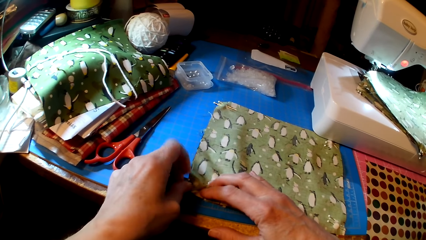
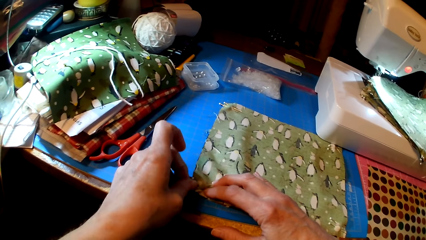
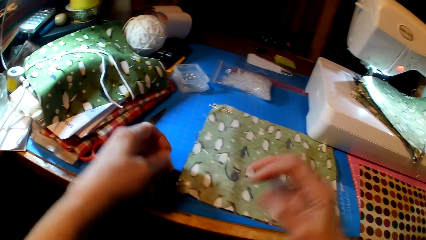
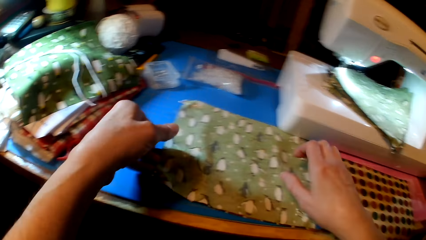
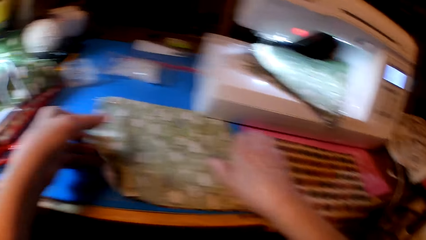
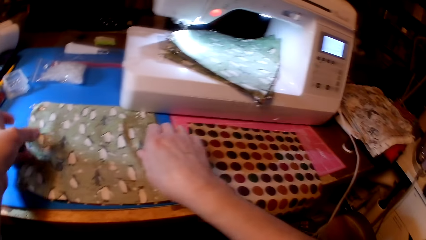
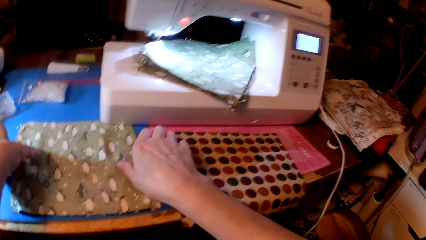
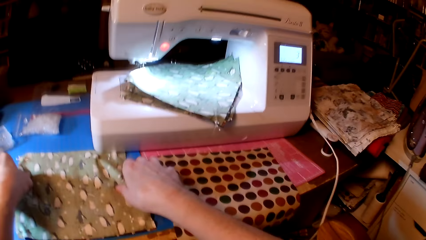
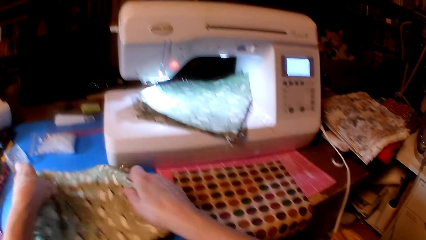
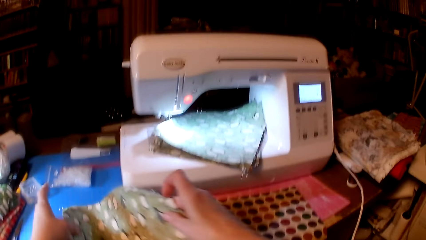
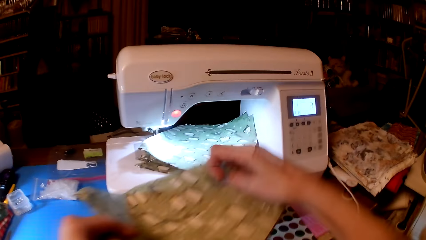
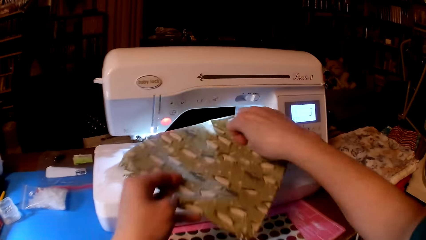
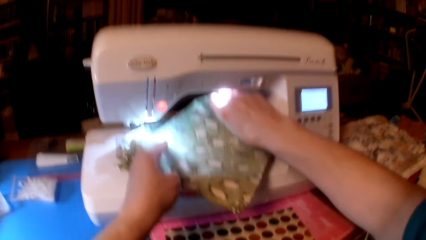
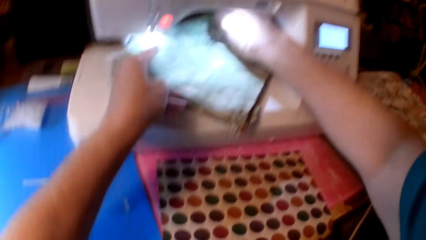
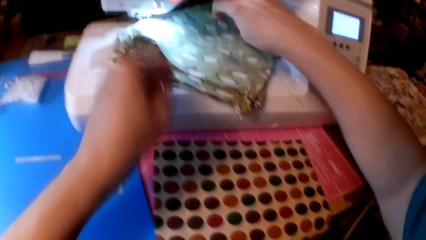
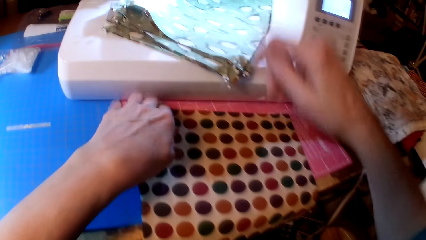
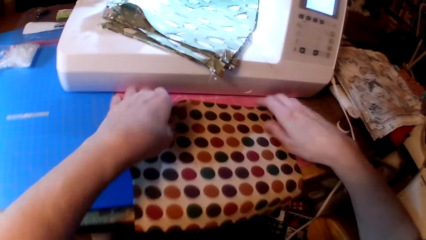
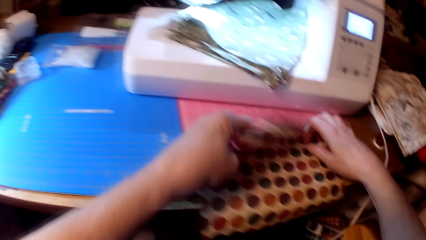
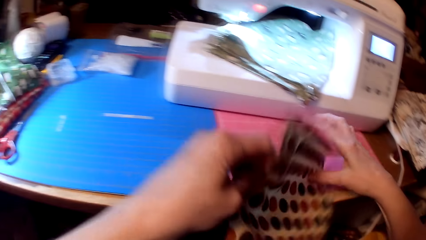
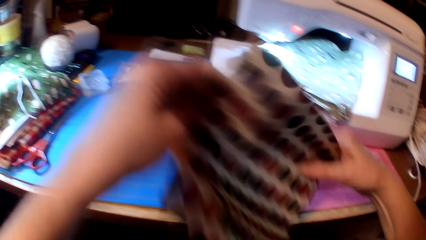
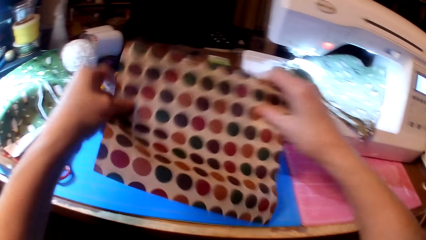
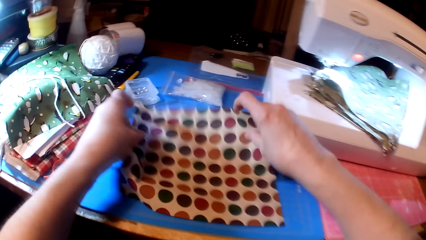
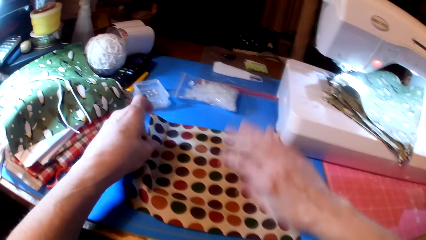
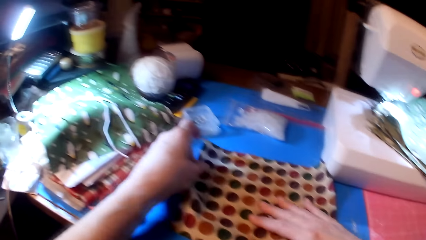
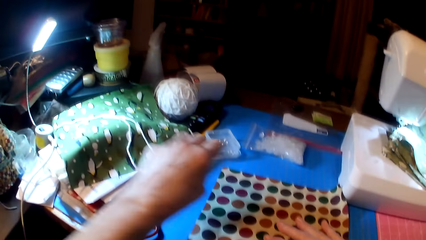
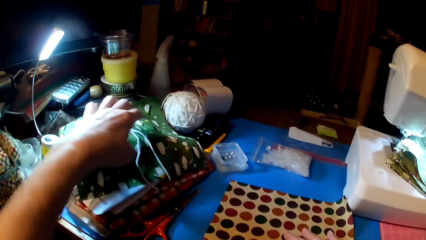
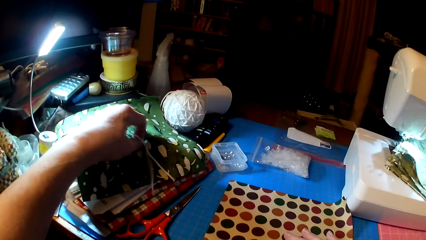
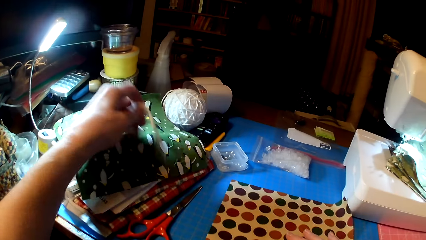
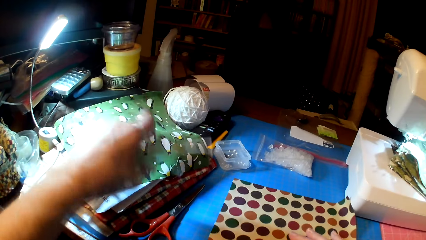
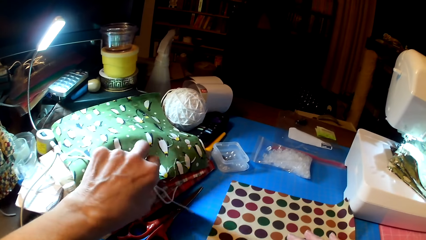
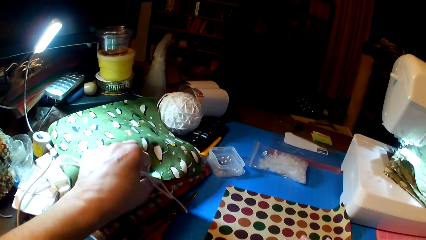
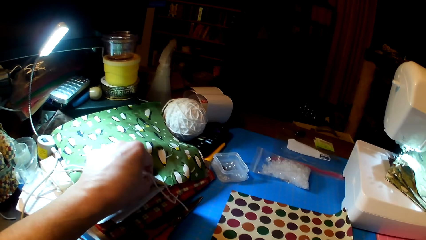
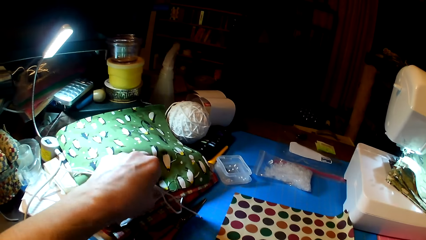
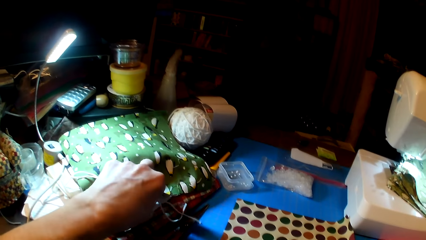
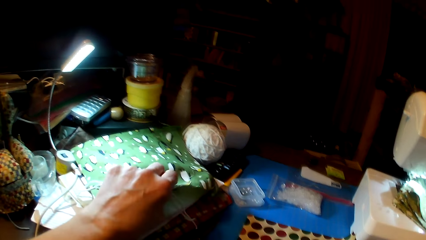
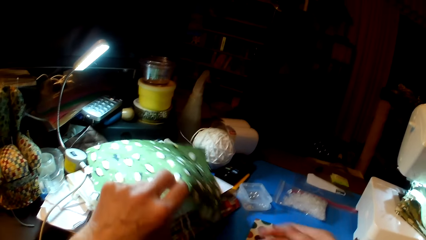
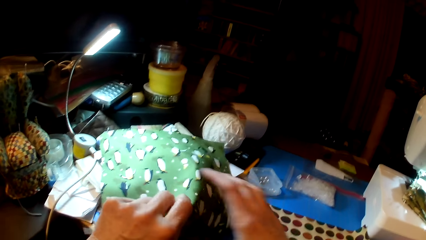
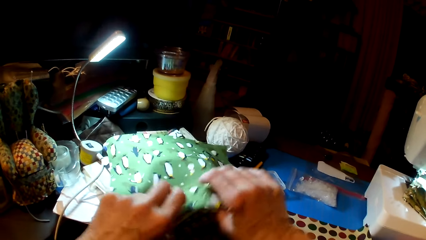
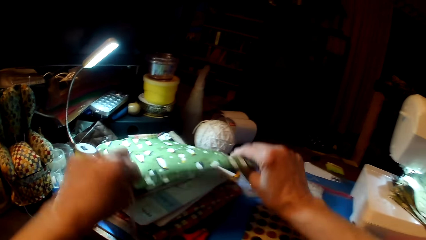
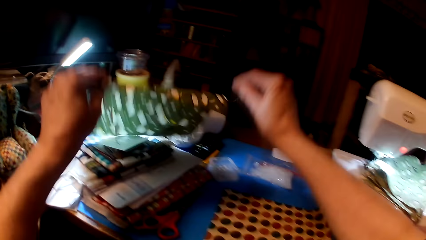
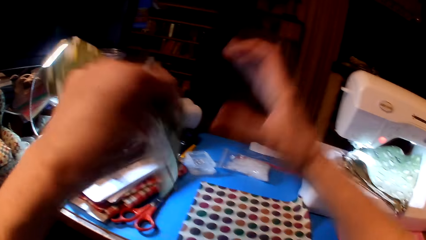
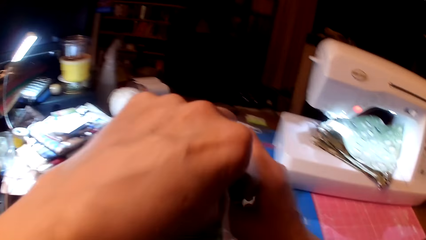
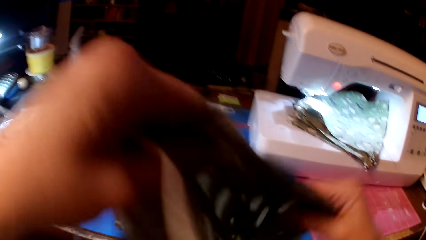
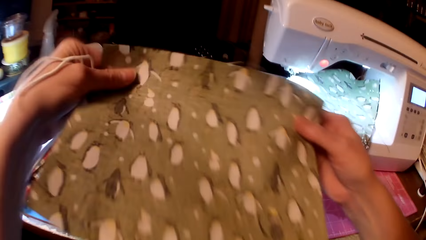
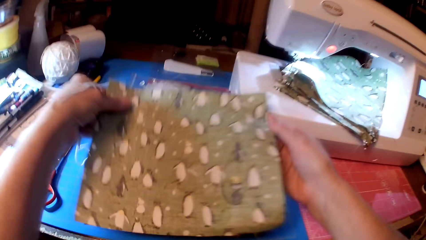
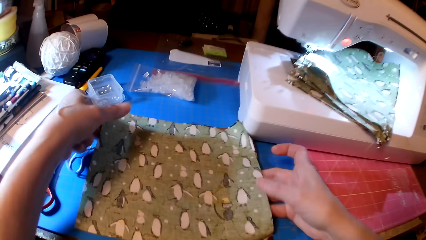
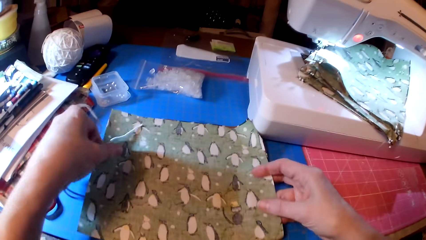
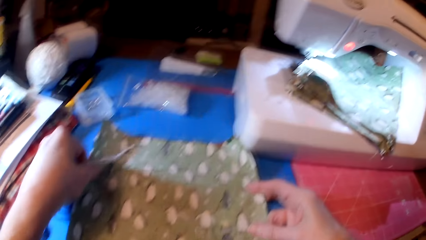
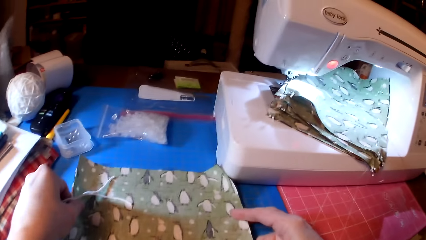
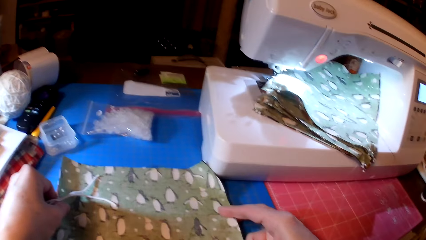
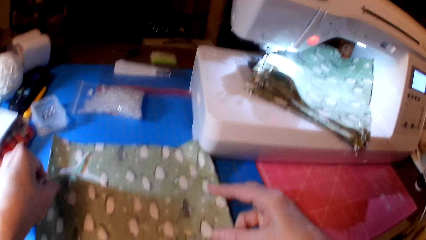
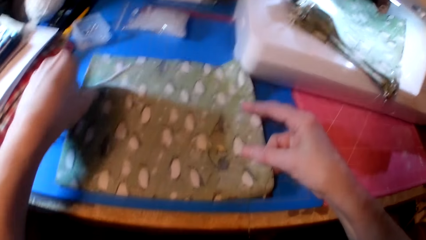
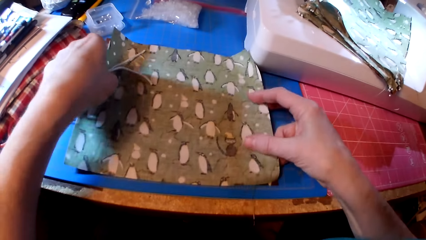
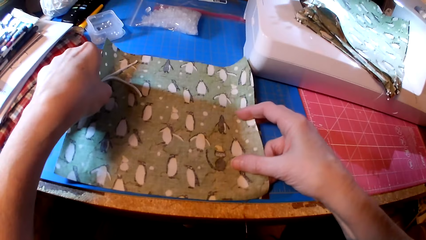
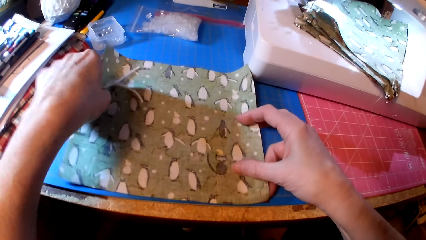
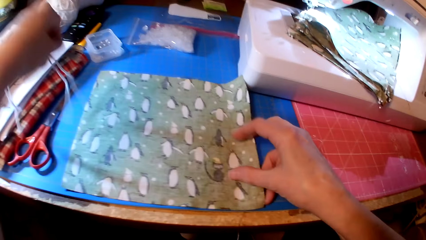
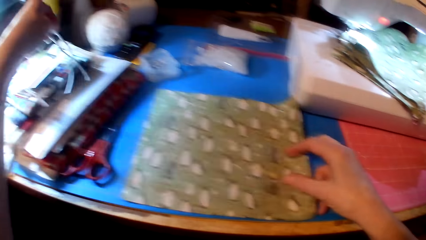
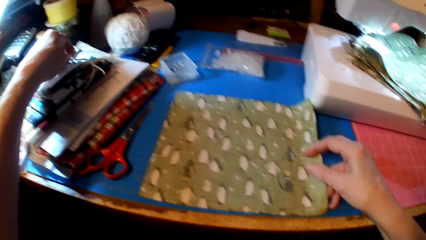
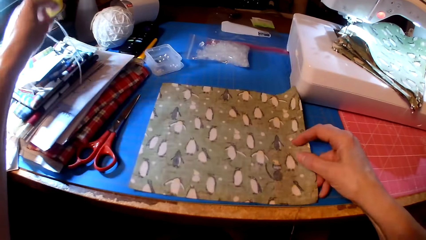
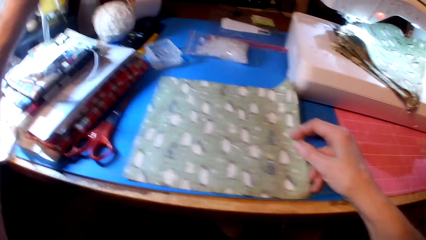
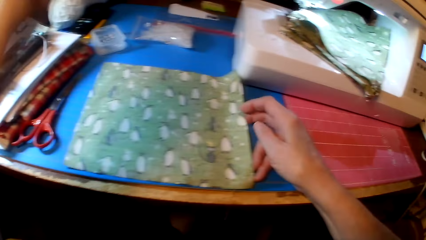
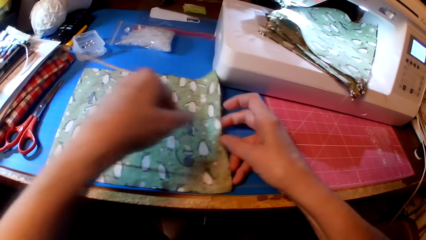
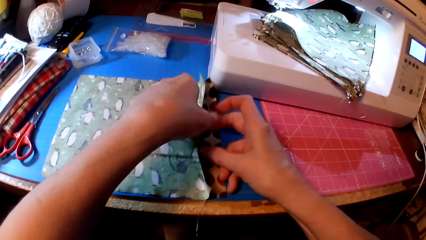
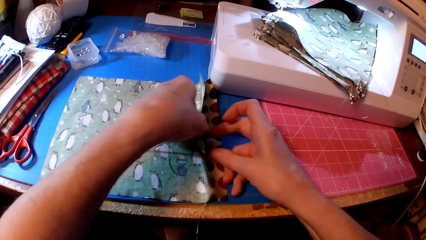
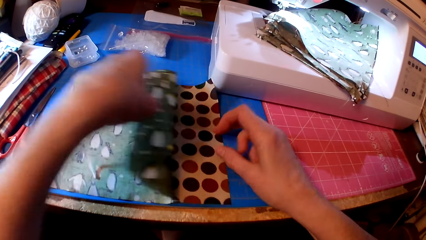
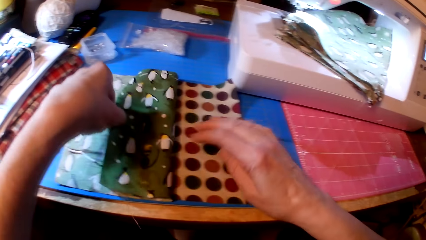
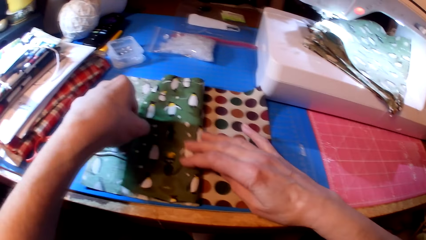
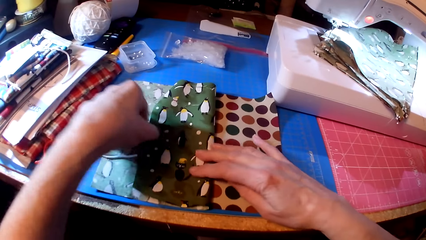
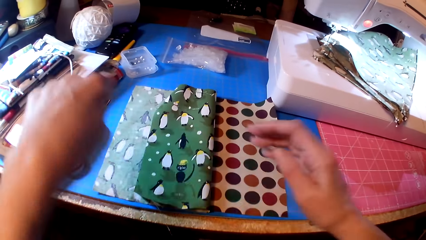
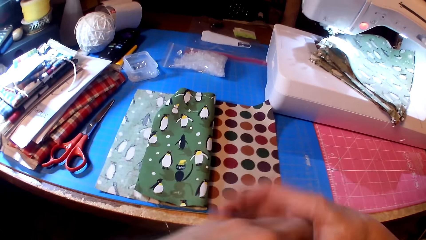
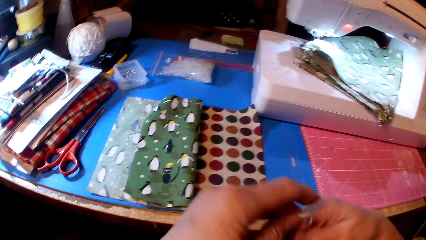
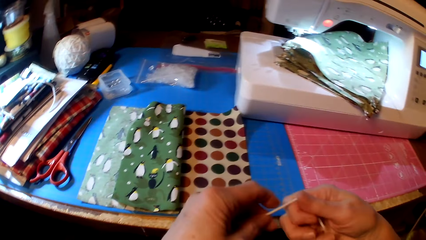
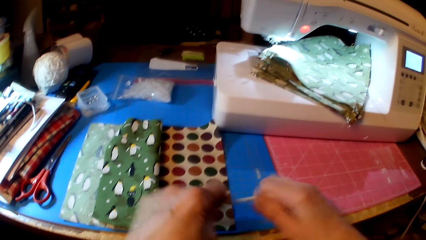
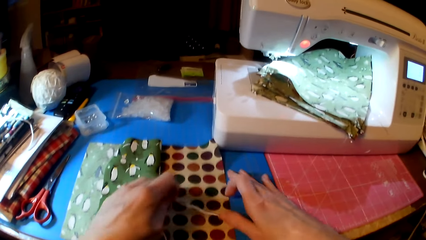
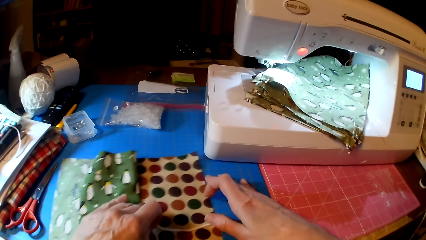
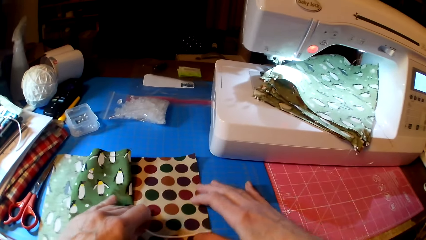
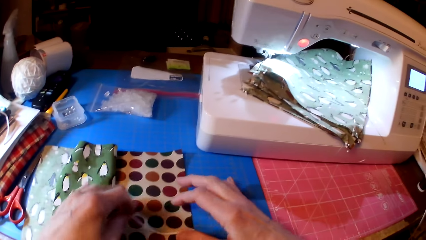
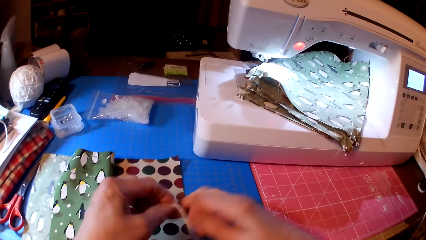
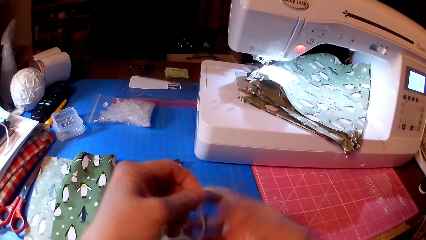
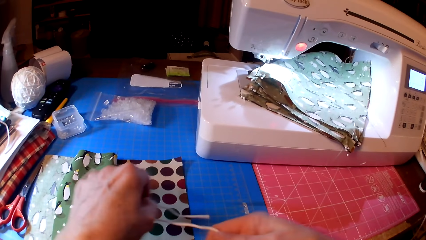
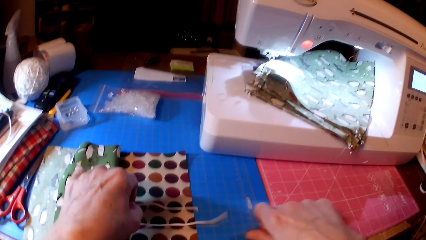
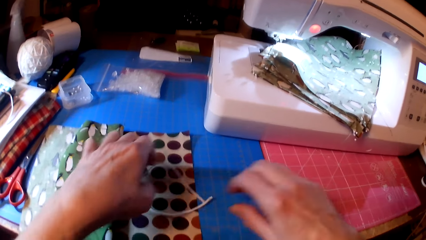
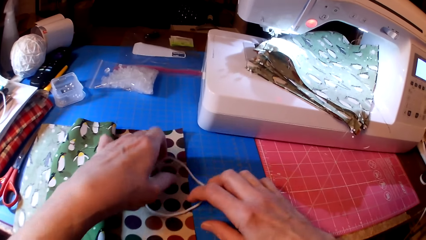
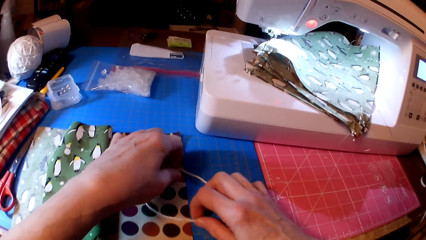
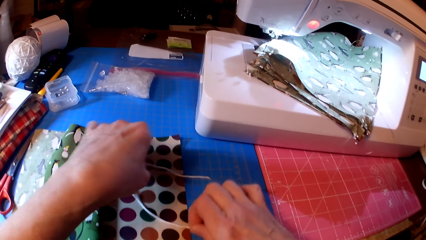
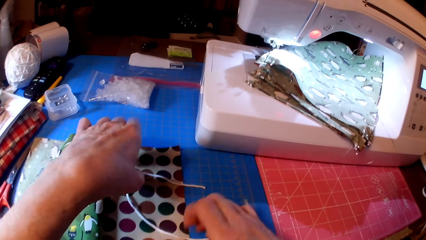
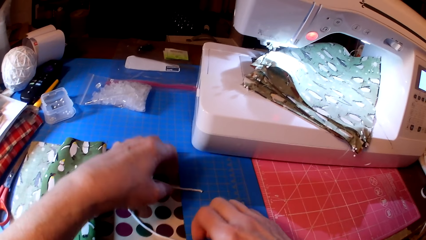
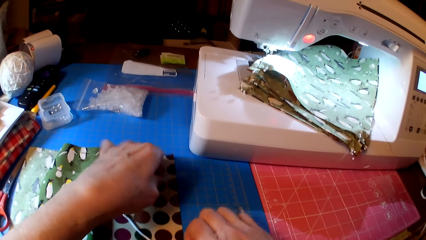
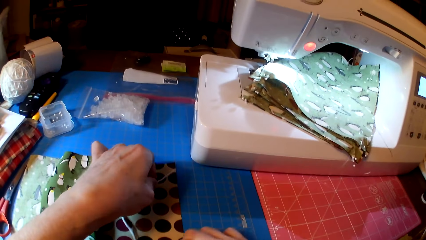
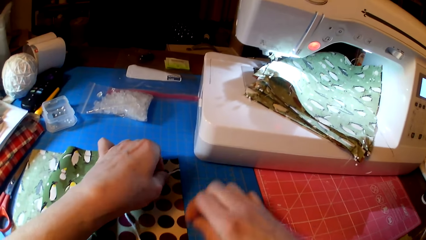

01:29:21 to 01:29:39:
The camera wearer picks up fabric. They put the fabric on the sewing machine. They pick up the fabric. They put the fabric on the table. They pick up the threads. They pick up the fabric. They put the fabric on the table. They drop the thread. They fold the fabric. They put the thread under the fabrics.
